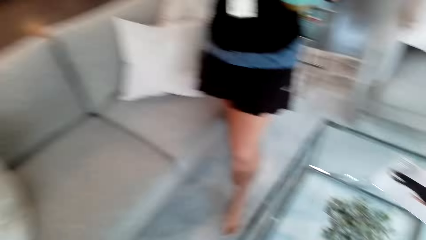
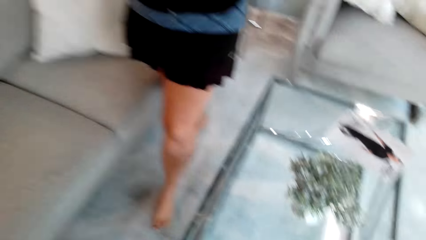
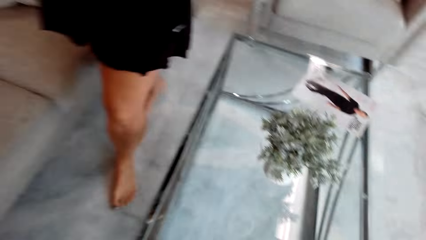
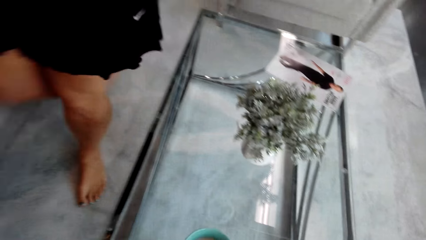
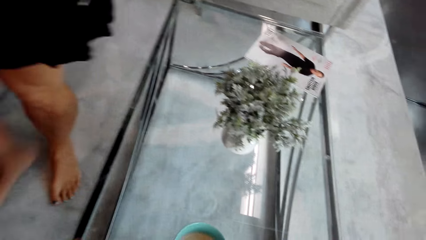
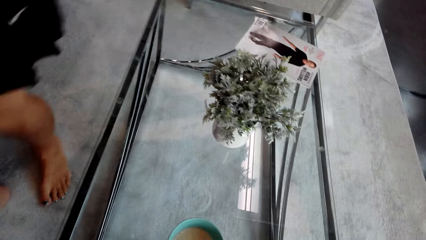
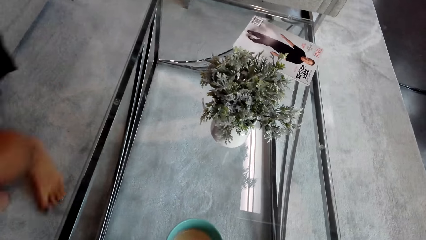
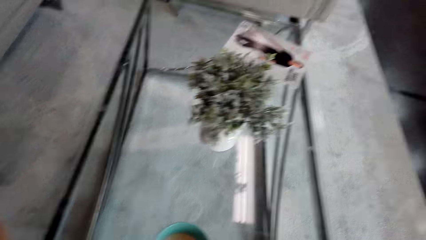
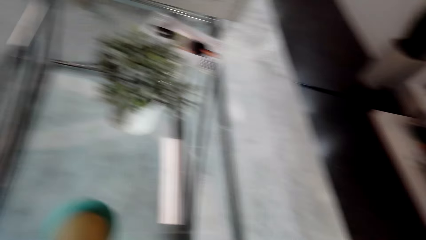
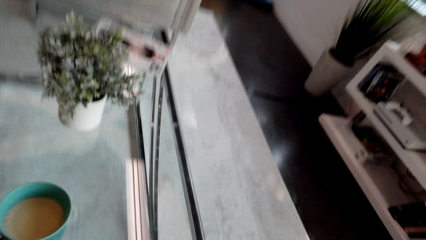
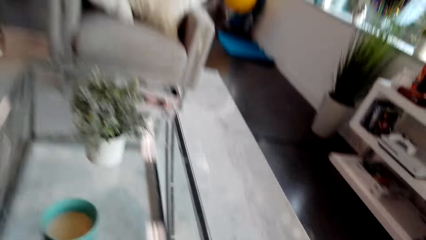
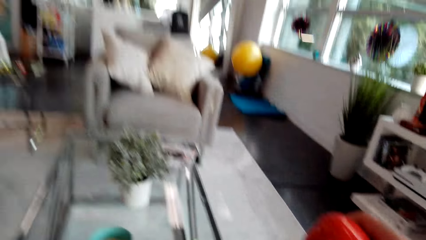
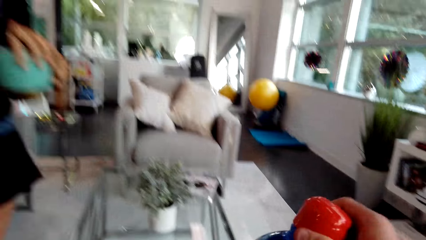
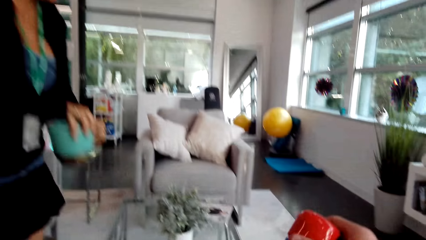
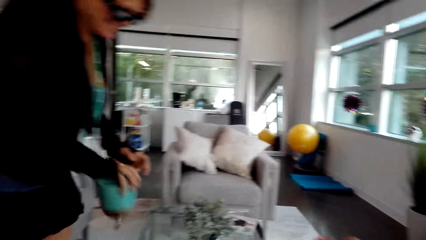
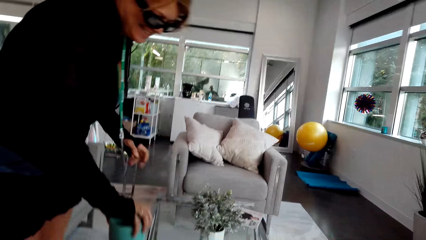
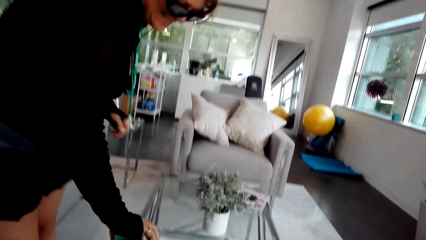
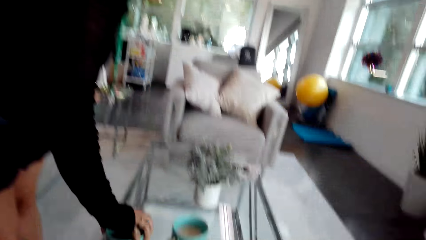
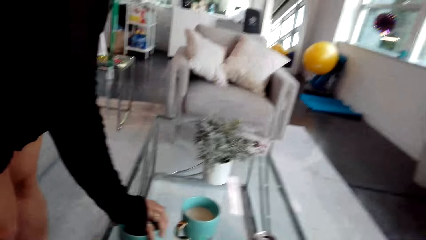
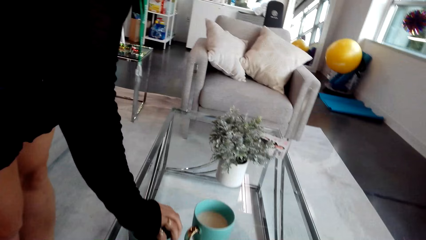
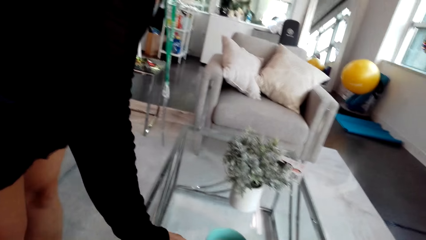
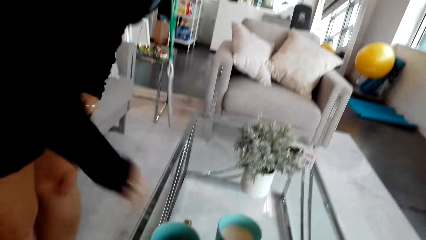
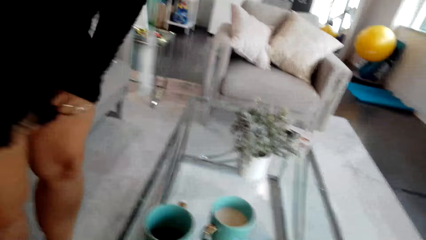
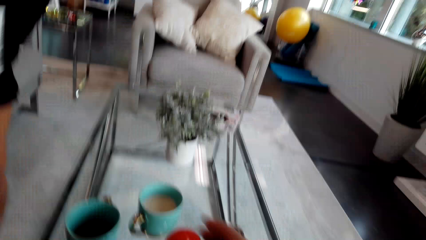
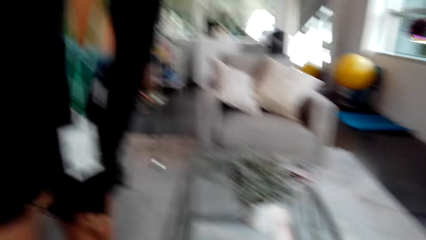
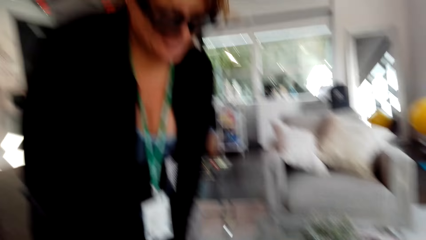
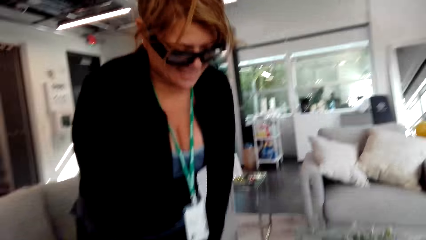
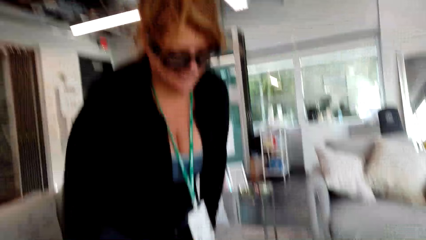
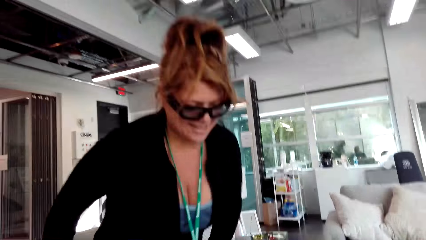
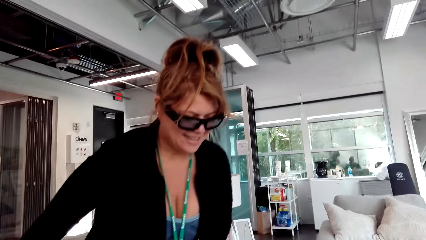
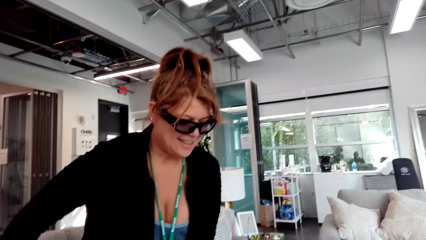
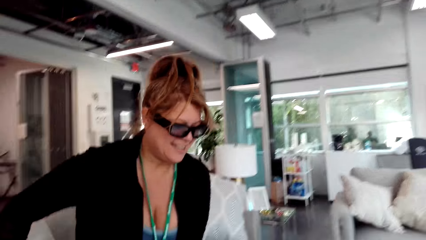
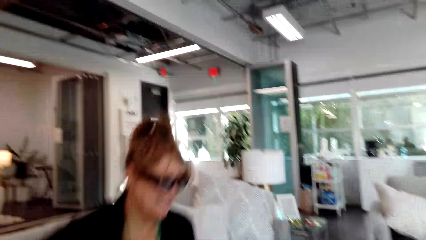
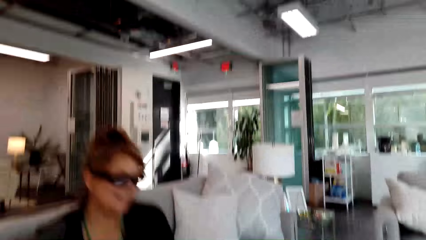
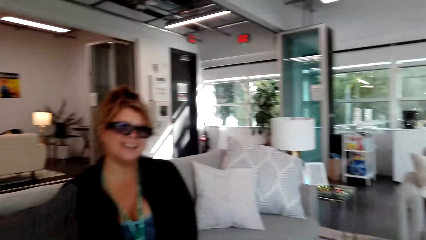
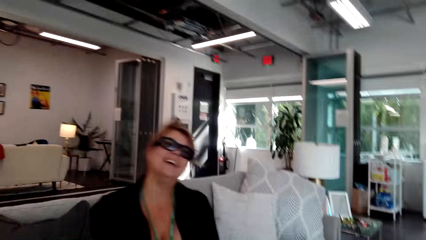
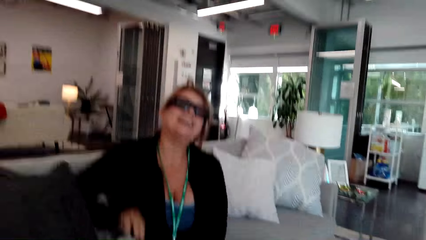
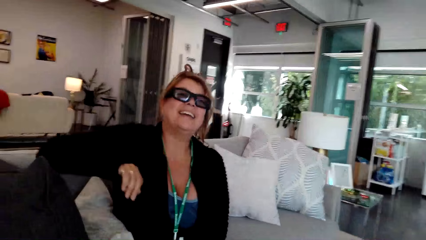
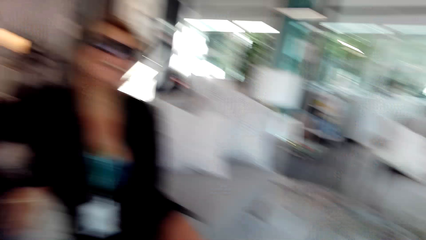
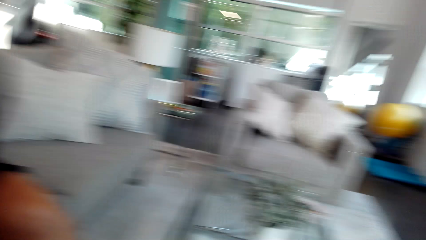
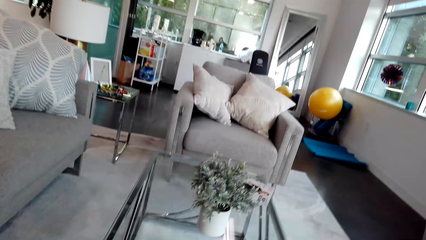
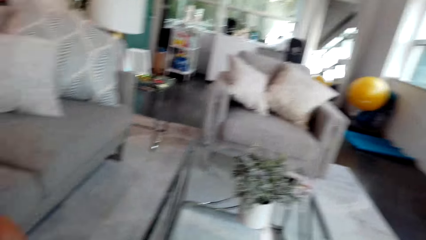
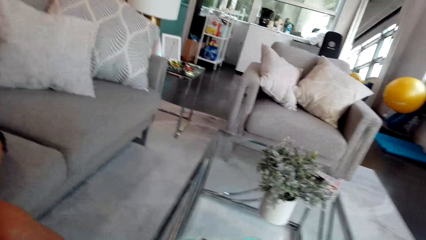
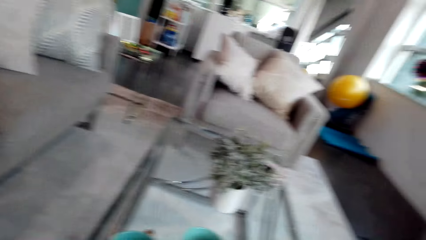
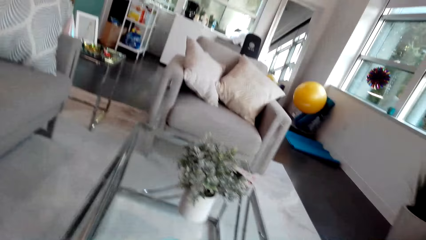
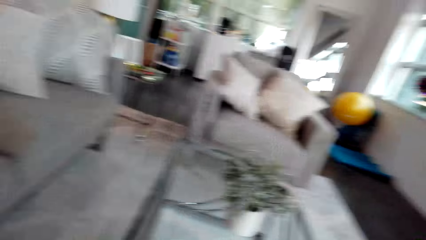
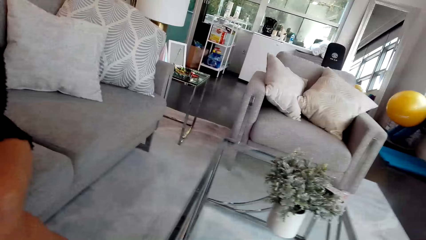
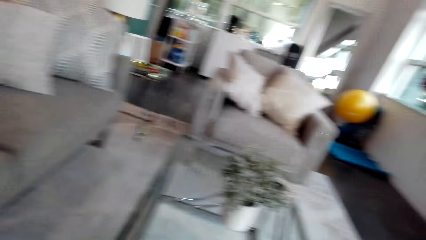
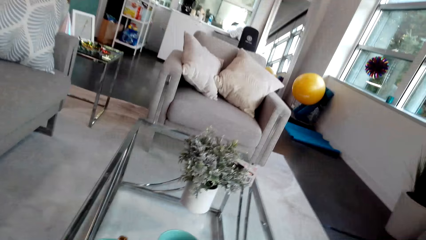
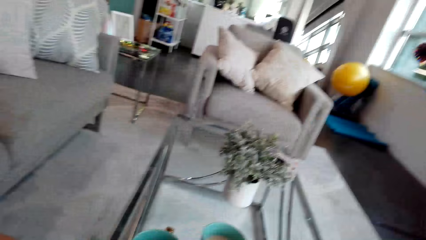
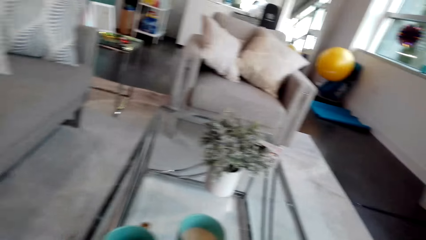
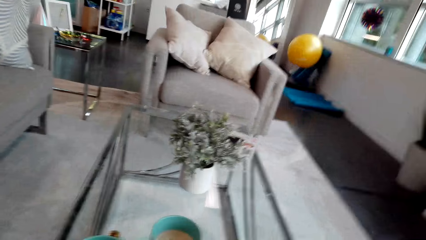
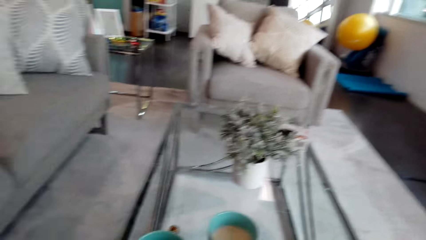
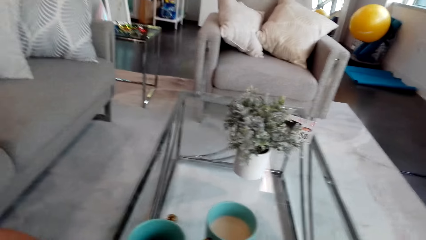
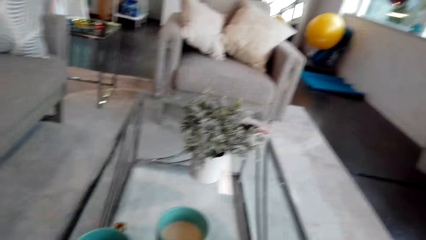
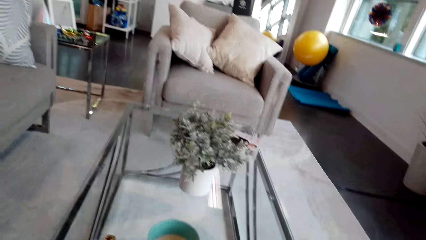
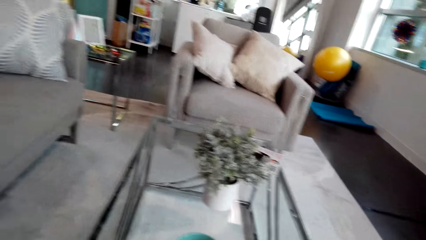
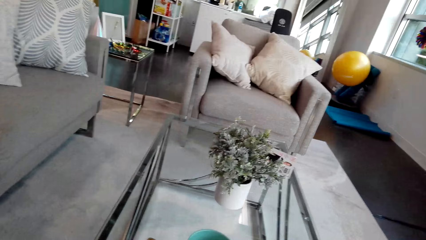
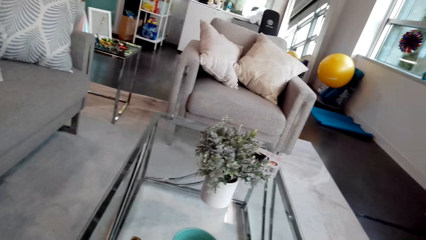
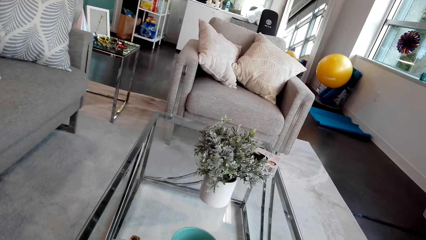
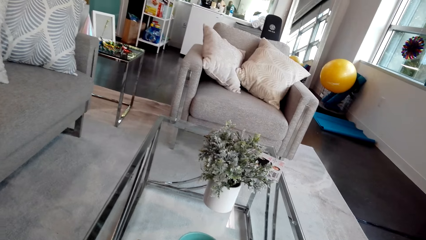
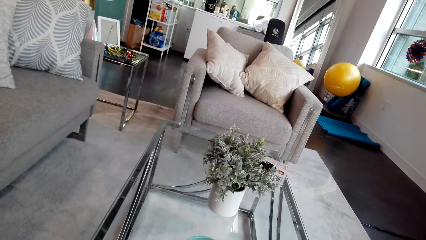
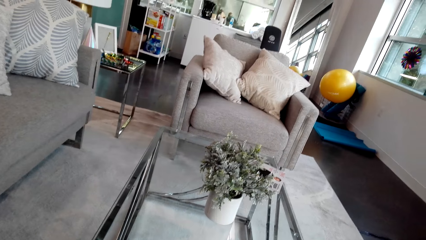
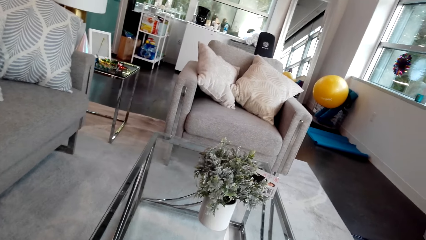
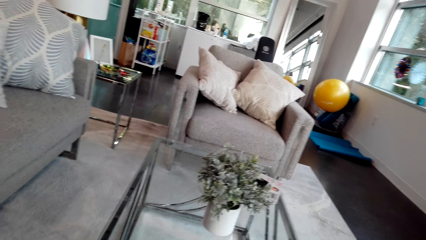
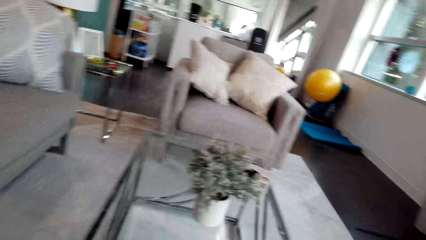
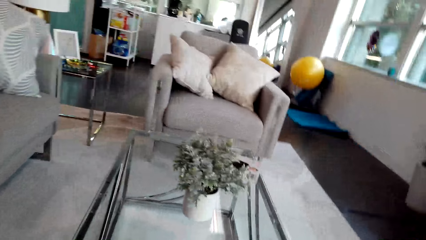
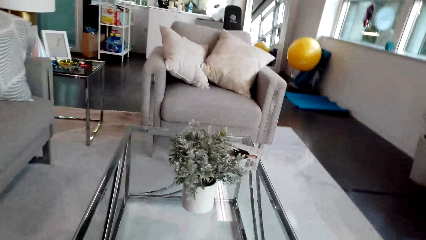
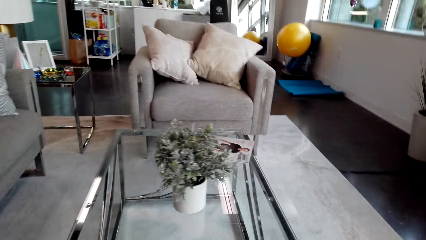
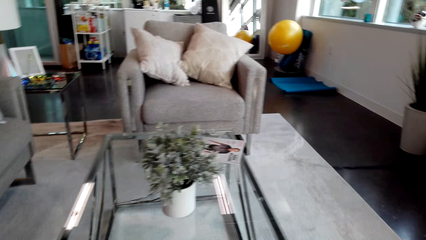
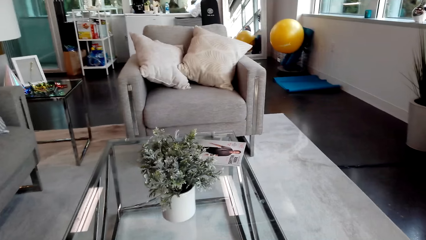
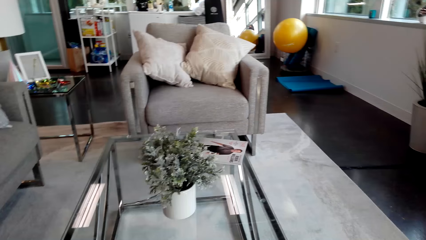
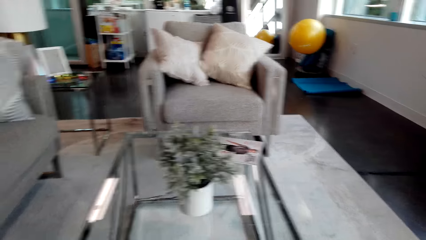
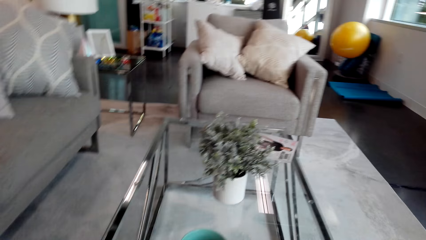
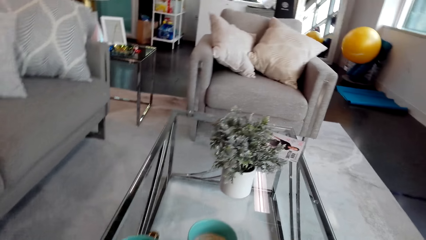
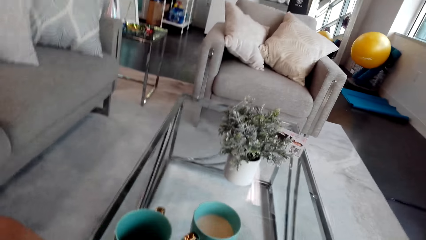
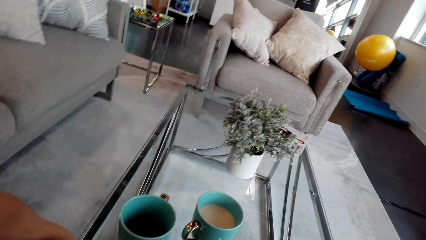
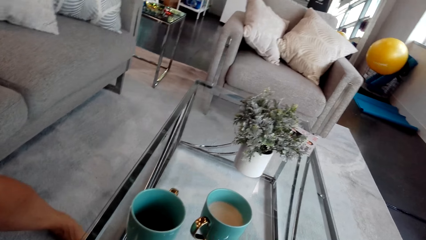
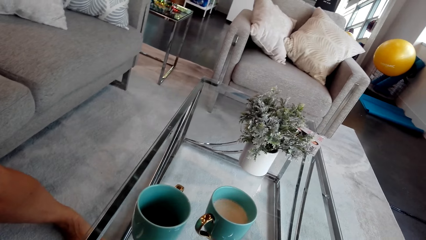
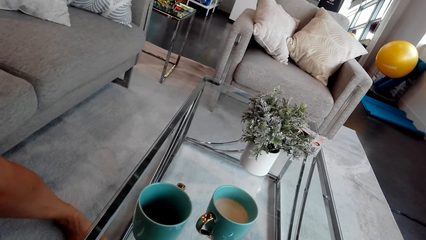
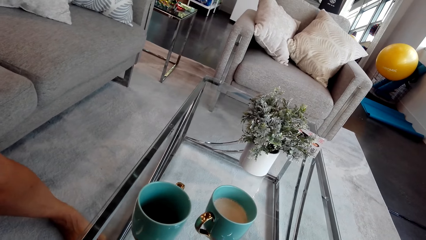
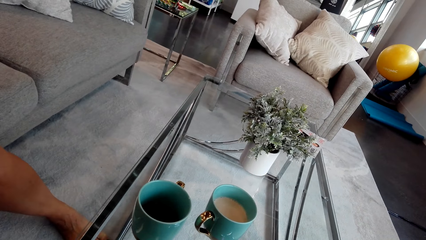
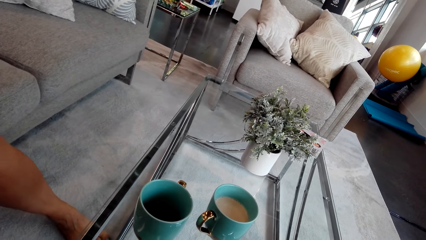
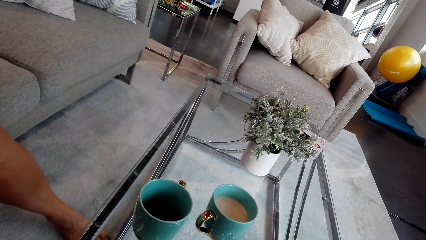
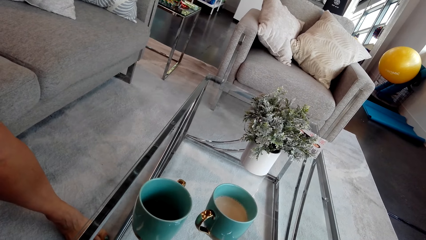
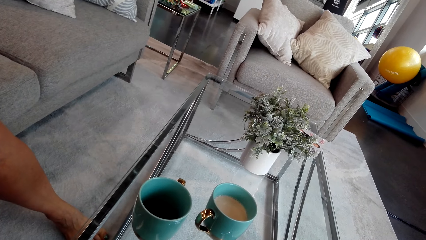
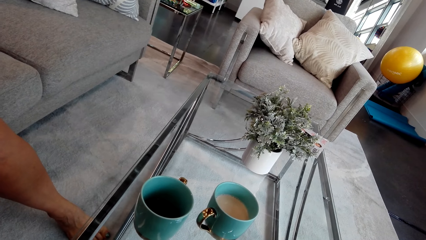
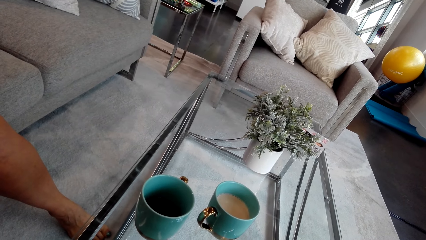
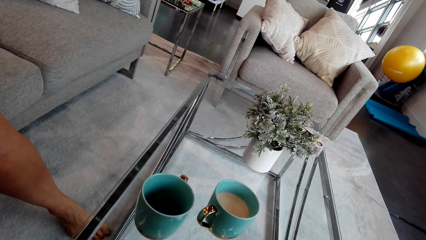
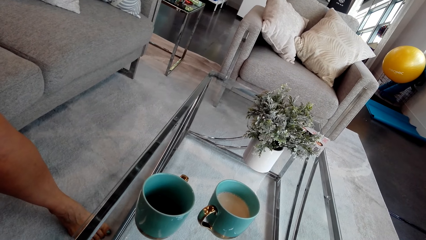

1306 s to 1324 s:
The camera wearer sits down. They put the cup on top of the table. A woman puts the cup on top of the table. The camera wearer sits down. The woman sits on the chair. The camera wearer converses with the woman. They move the camera around the living room. They converse with the woman.
